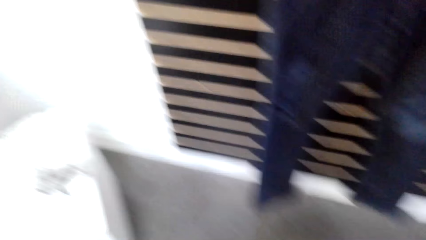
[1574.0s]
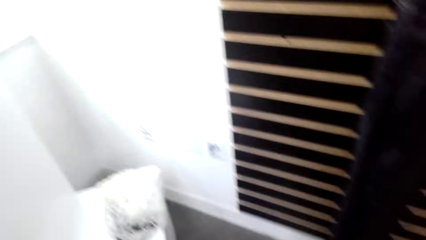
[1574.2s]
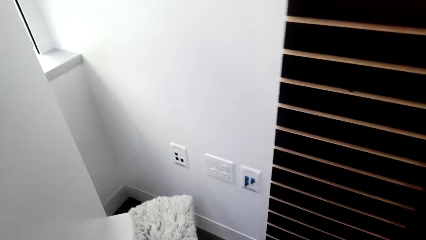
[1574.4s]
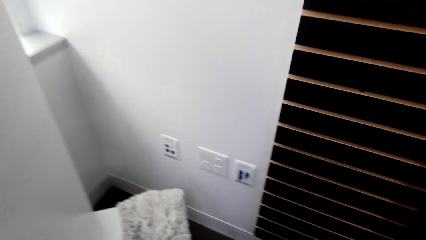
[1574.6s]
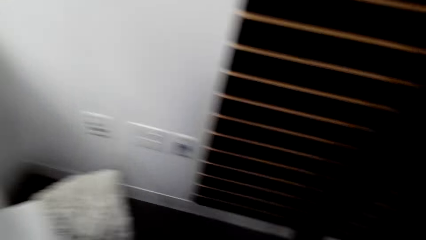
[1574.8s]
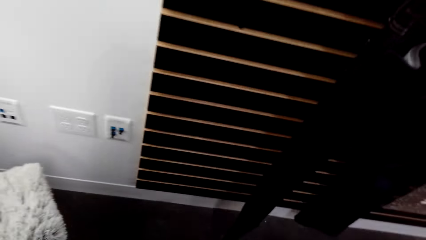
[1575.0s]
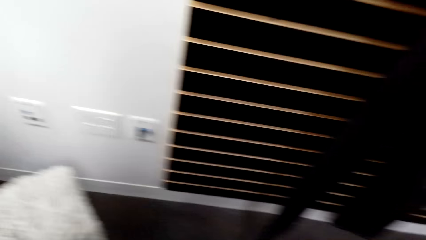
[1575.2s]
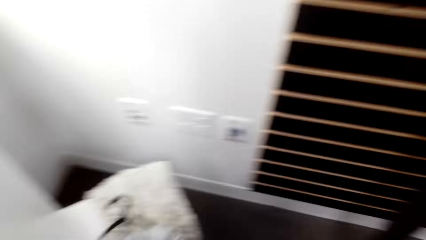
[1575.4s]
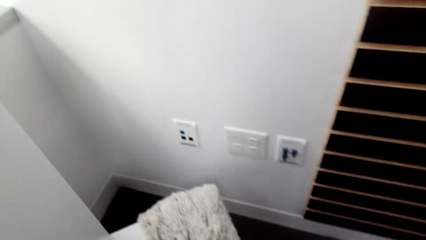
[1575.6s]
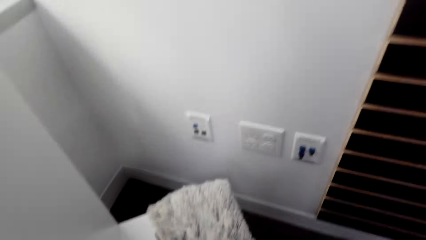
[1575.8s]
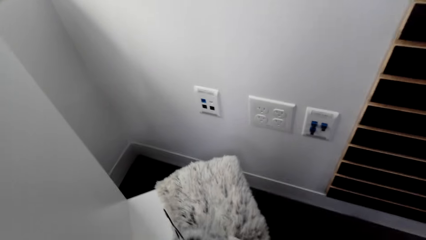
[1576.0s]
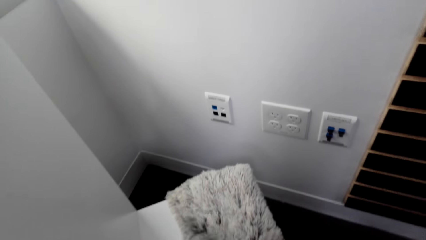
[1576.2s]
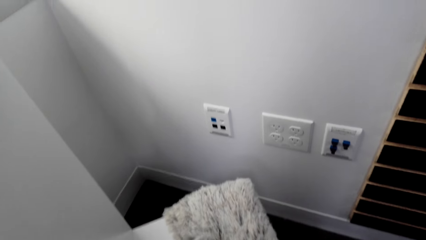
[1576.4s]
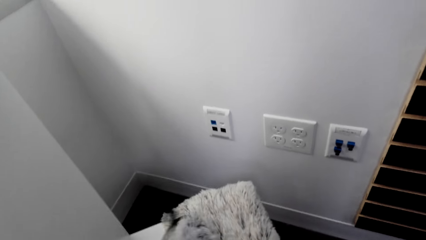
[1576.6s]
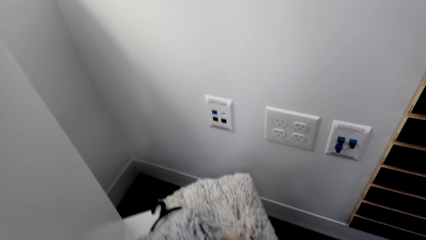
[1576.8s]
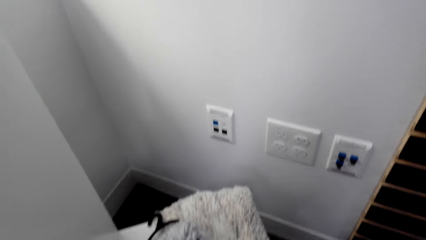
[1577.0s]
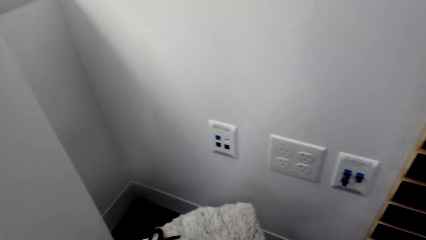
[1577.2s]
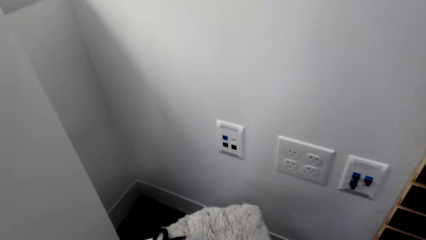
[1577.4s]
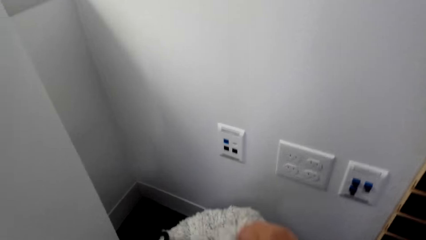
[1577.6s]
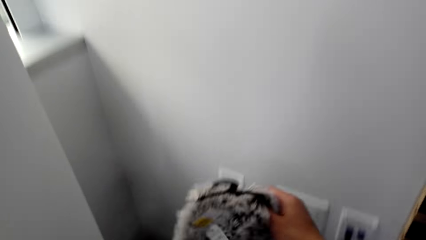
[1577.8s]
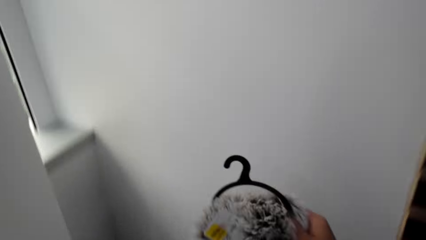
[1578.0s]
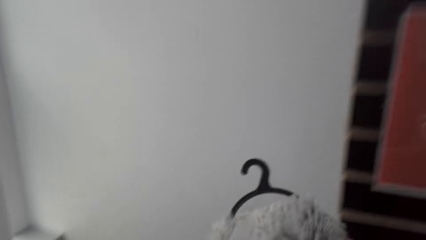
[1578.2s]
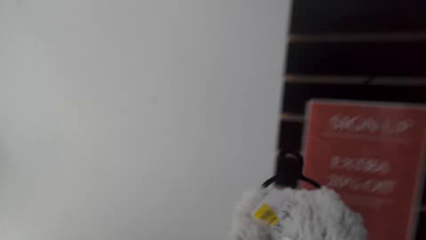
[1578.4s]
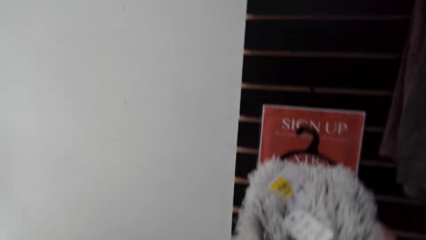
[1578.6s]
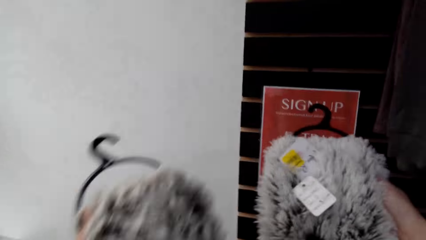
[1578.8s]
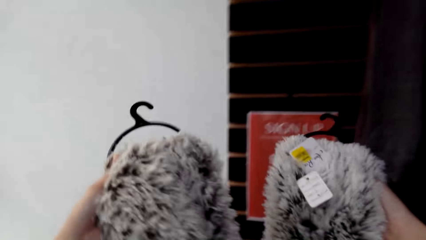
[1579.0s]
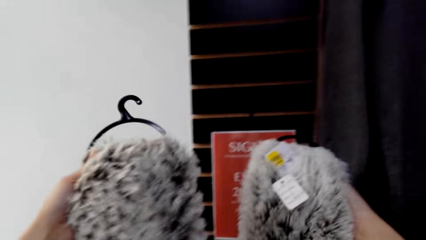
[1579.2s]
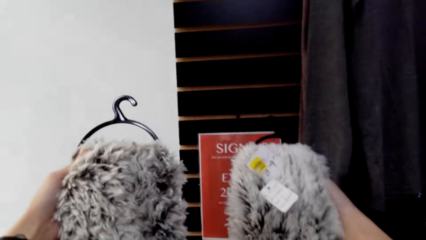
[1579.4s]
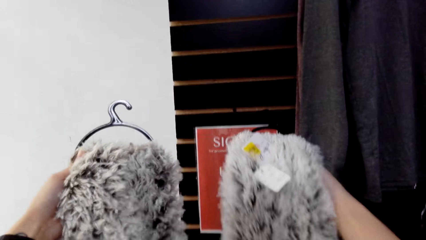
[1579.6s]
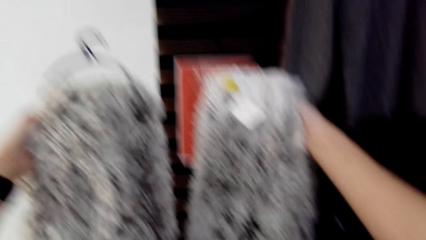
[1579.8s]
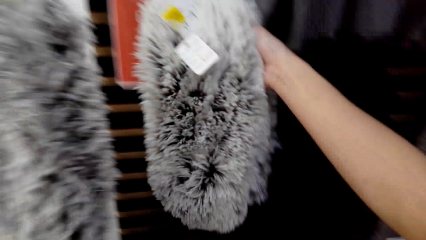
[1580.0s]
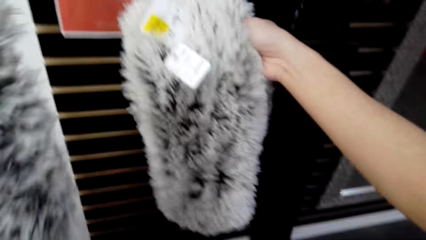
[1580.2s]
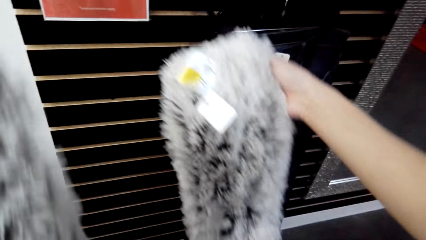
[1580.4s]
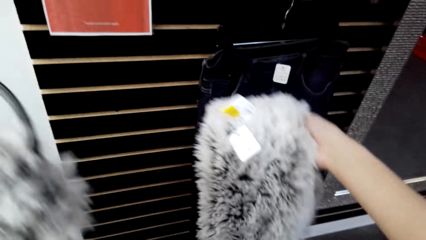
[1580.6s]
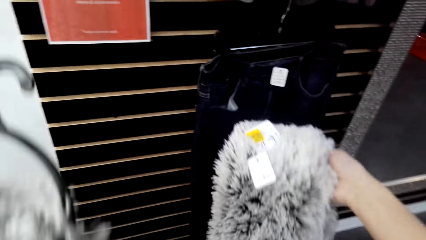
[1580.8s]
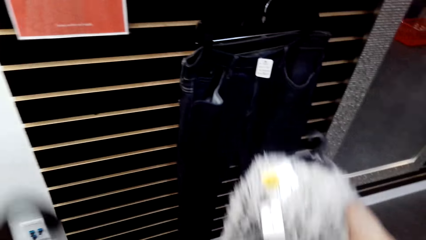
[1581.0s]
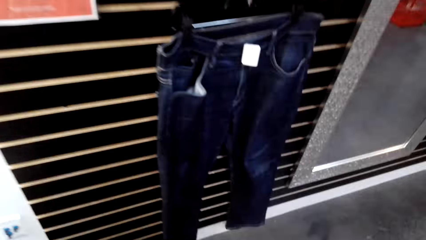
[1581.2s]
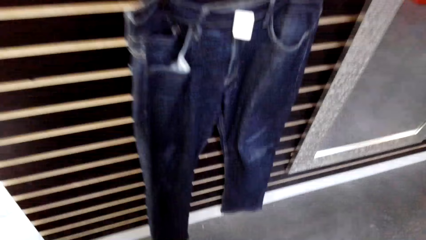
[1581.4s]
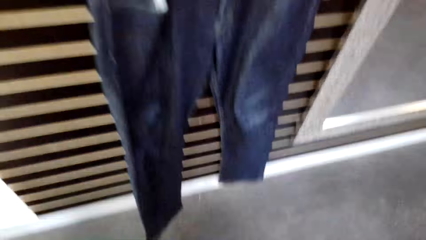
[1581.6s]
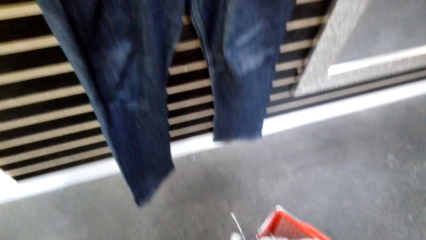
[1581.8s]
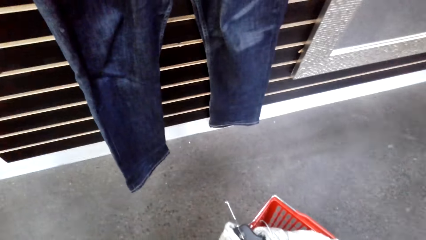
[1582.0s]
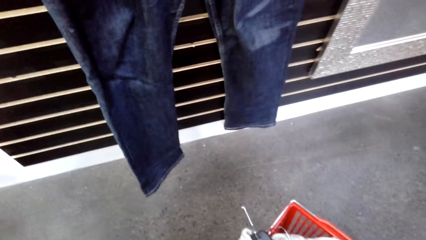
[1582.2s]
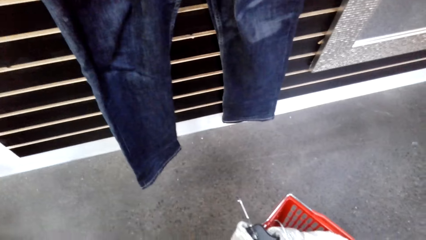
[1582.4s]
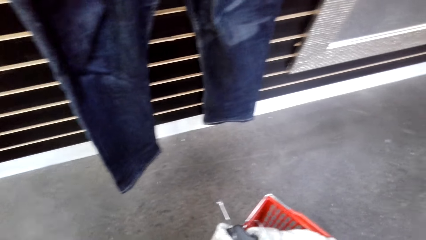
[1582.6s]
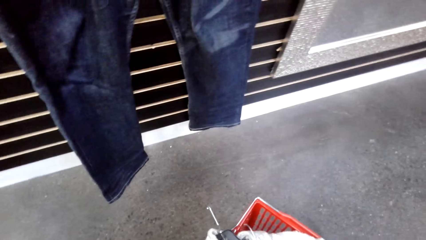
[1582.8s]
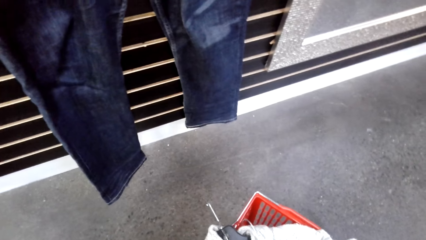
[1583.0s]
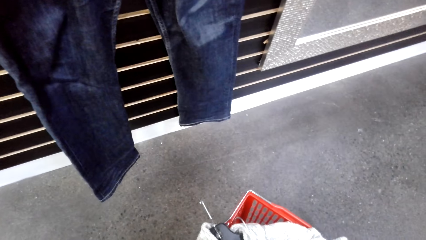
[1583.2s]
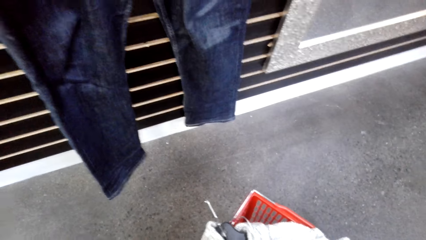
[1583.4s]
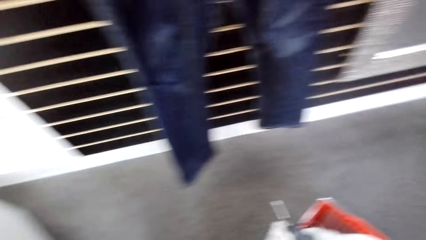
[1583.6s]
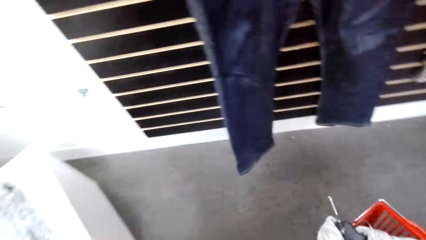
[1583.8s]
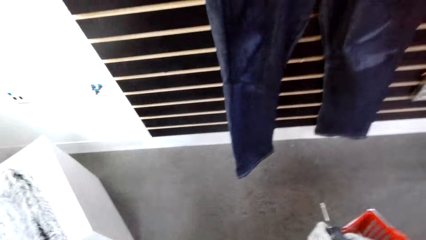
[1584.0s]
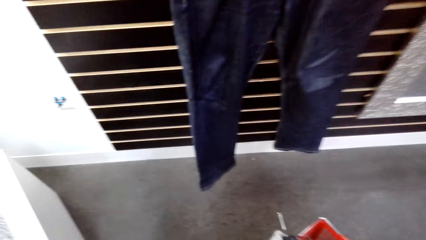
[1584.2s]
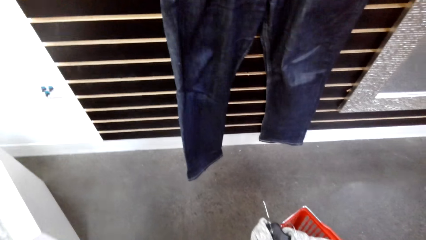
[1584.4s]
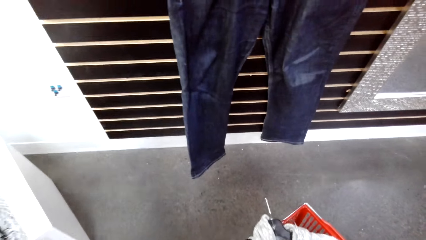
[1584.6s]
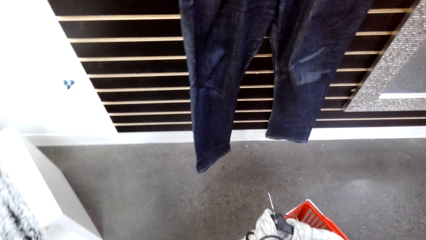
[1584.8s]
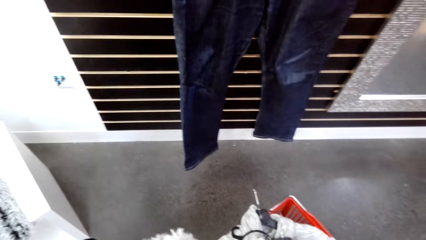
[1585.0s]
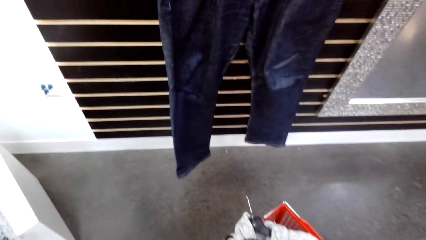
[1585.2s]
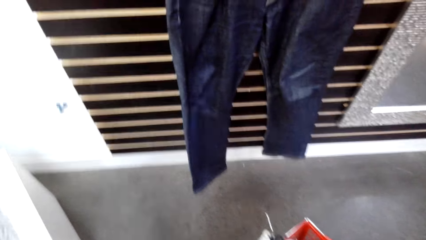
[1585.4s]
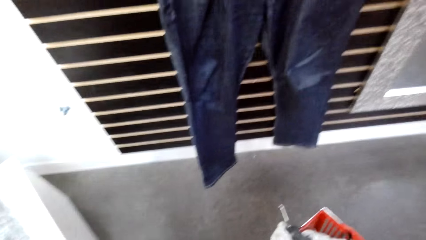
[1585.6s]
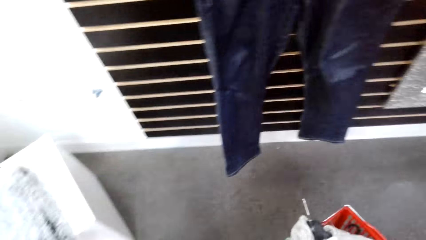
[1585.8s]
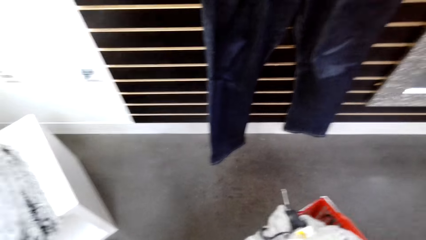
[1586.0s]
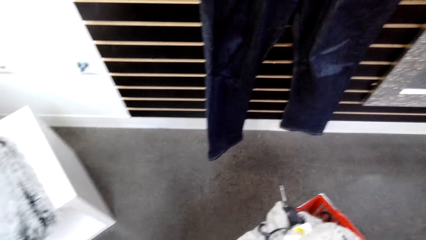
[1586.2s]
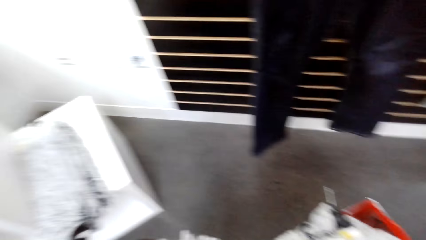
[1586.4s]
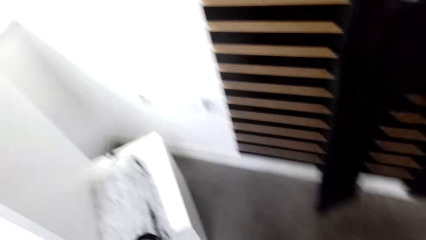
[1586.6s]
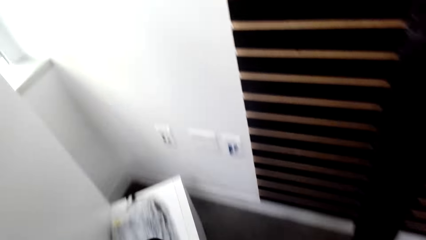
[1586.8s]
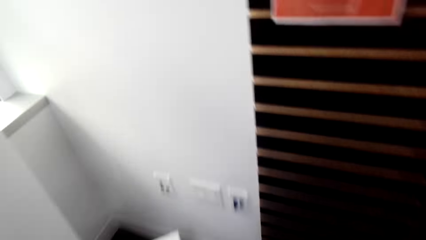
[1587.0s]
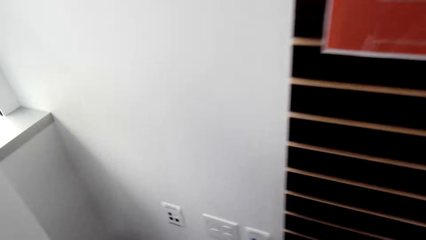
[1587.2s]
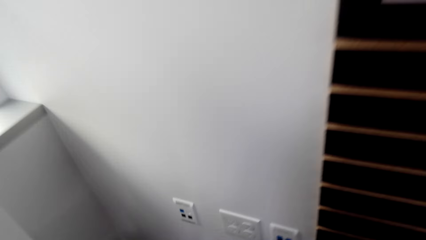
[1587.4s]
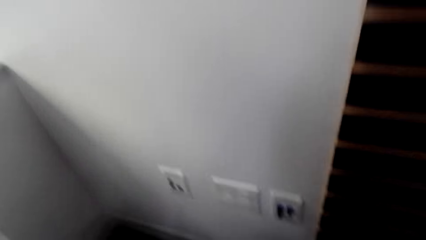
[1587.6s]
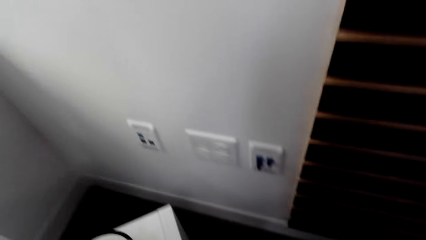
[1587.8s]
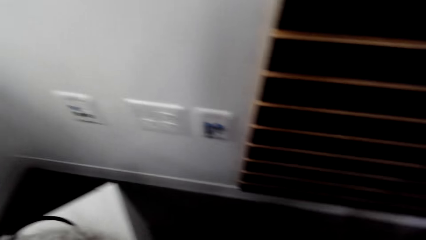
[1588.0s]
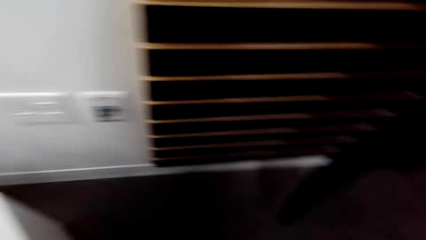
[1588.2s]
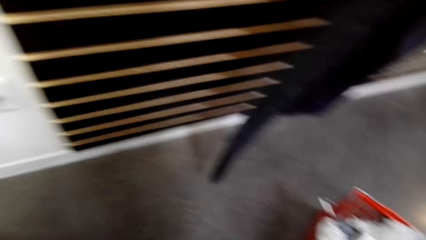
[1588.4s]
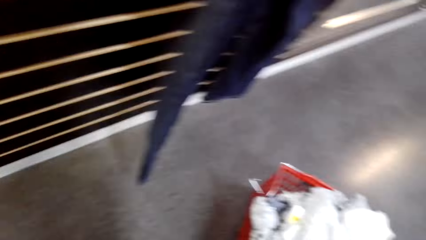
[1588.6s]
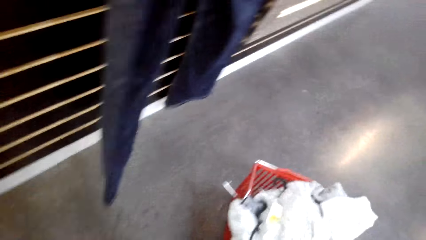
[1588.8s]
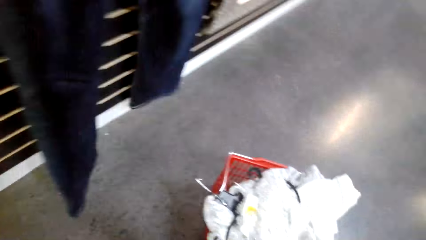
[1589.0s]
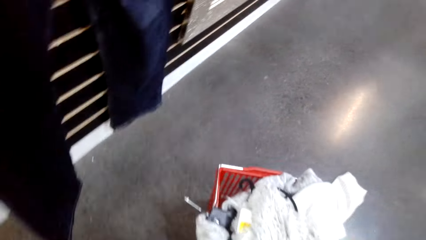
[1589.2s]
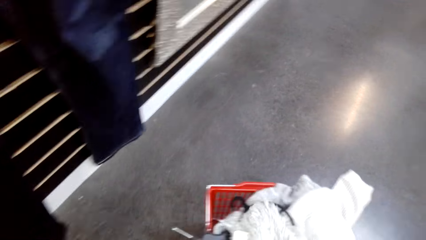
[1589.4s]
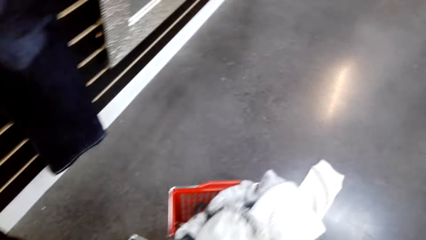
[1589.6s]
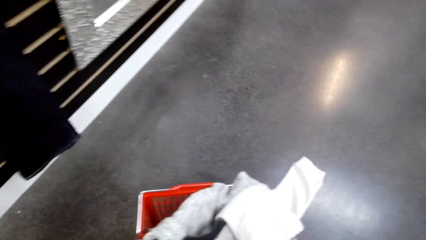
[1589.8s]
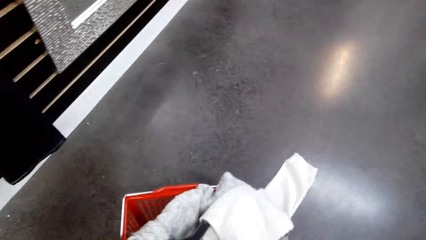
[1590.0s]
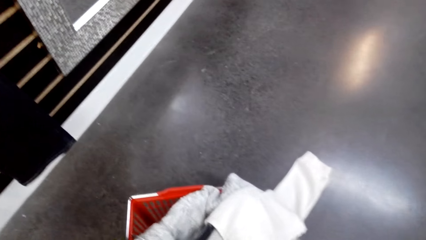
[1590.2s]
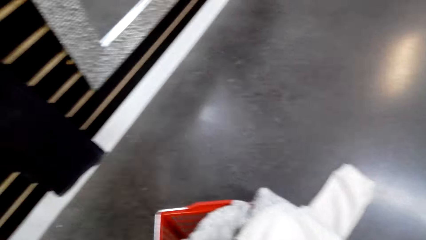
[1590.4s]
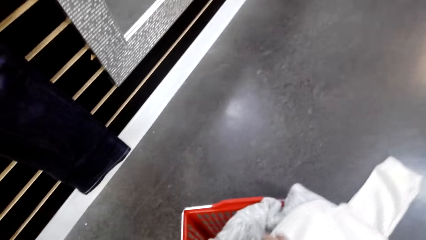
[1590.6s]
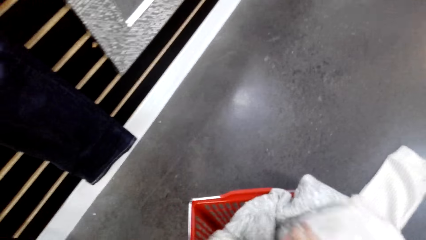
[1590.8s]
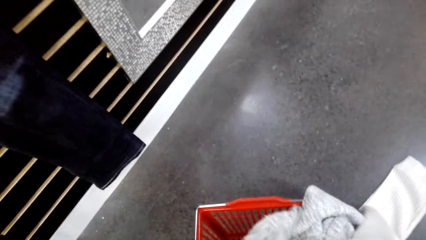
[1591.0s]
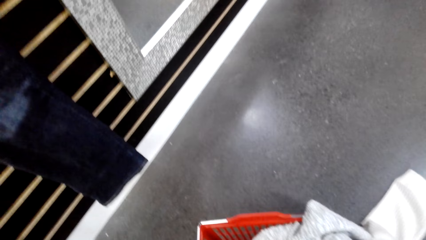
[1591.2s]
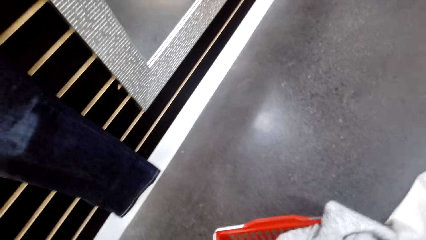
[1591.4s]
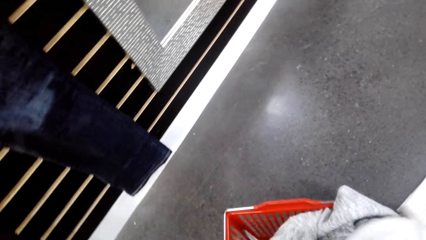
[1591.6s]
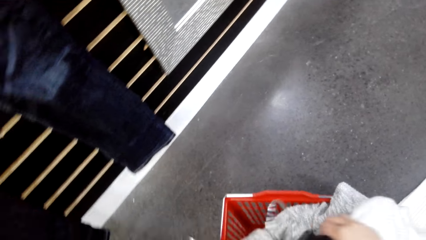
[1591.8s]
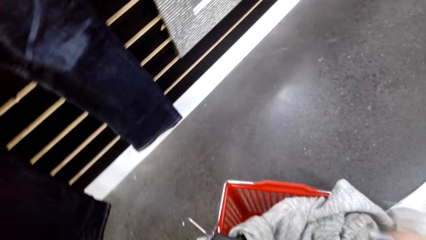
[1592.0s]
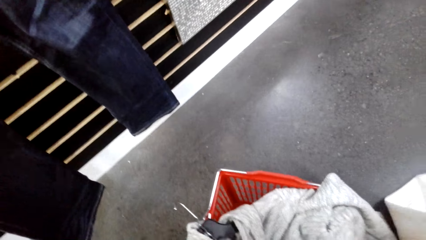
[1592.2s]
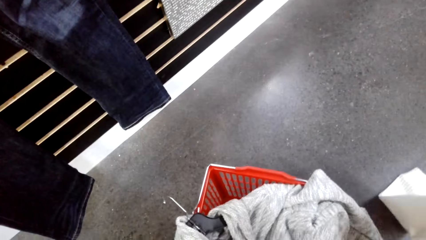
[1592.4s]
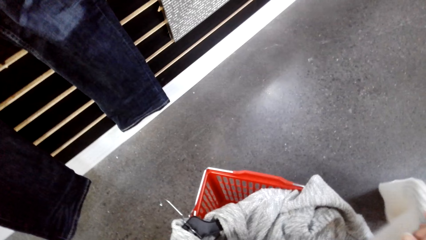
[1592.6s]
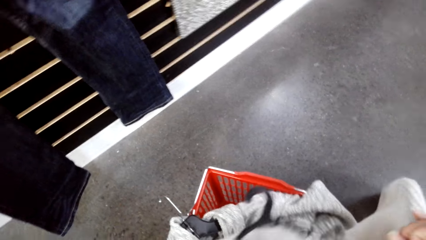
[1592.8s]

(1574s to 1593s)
The camera wearer picks up the scarf on the side table. They hold up both scarves. They look at the scarves.
